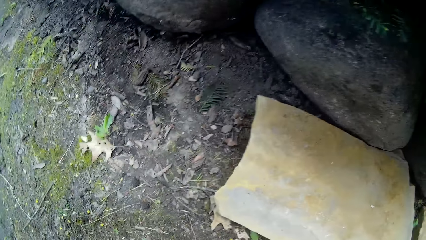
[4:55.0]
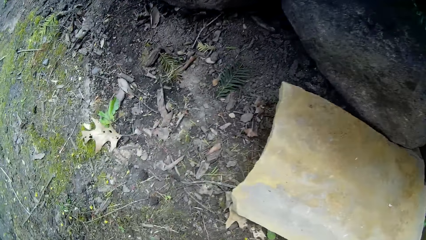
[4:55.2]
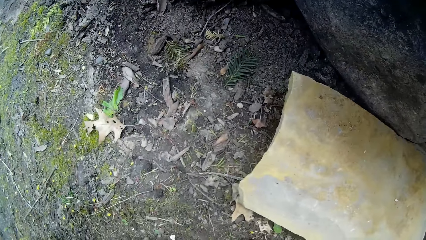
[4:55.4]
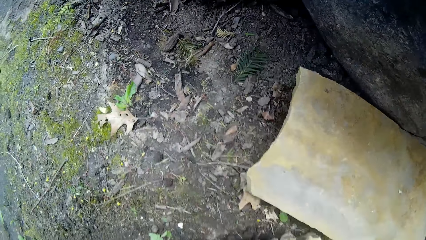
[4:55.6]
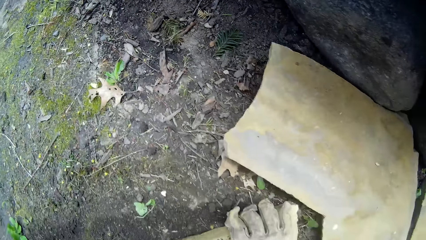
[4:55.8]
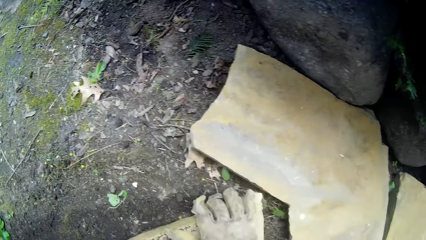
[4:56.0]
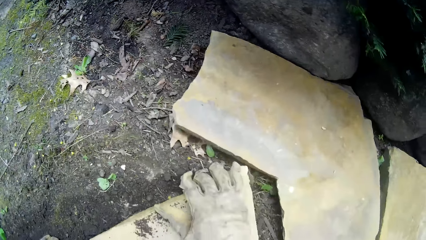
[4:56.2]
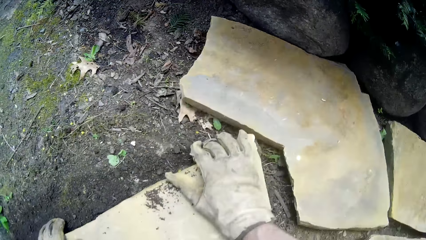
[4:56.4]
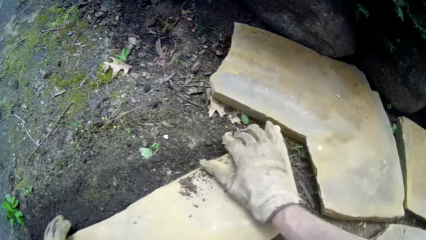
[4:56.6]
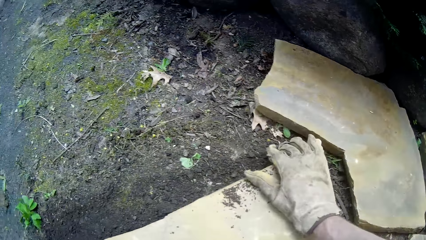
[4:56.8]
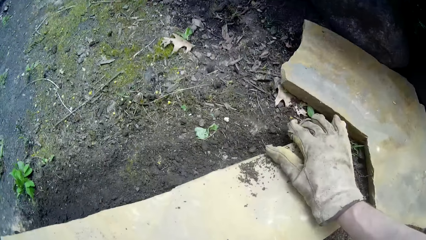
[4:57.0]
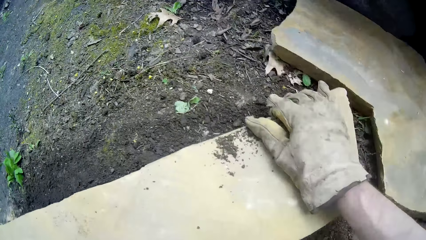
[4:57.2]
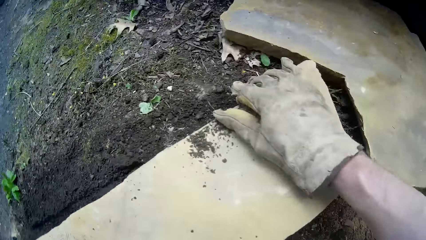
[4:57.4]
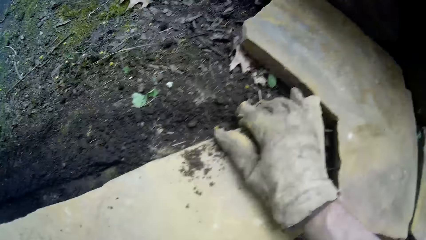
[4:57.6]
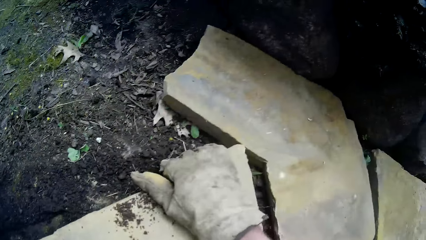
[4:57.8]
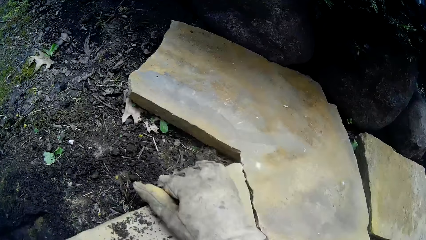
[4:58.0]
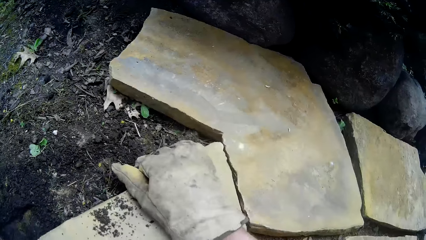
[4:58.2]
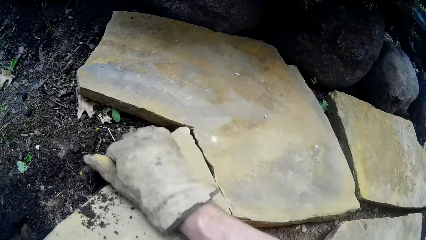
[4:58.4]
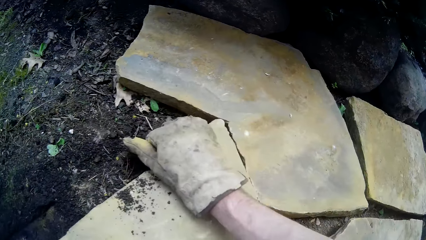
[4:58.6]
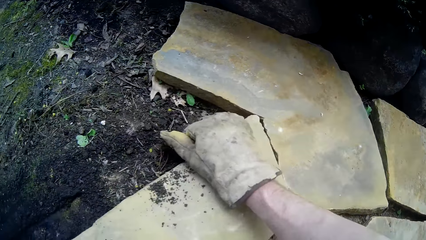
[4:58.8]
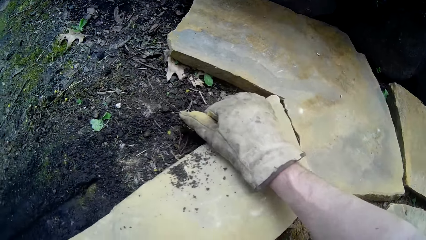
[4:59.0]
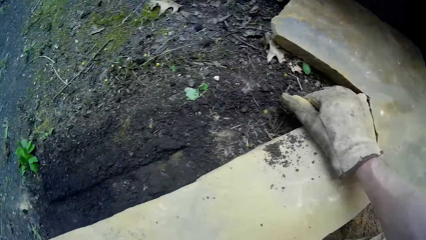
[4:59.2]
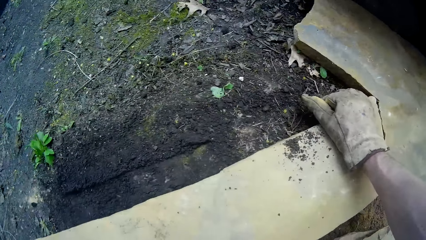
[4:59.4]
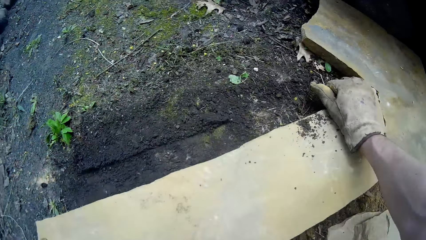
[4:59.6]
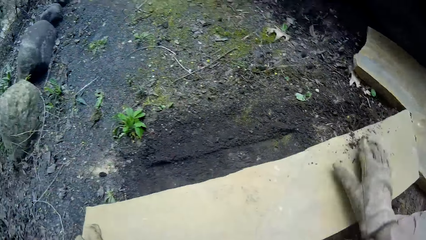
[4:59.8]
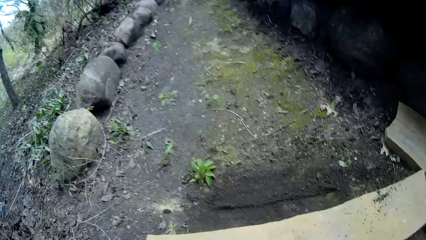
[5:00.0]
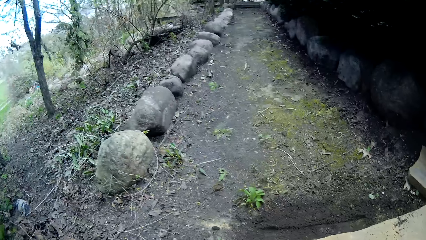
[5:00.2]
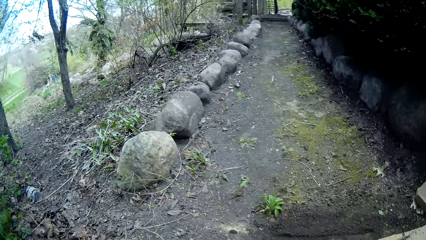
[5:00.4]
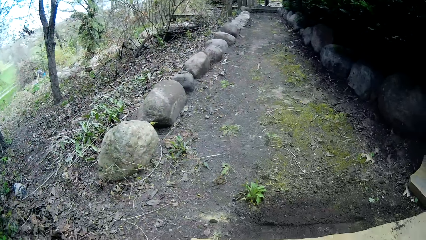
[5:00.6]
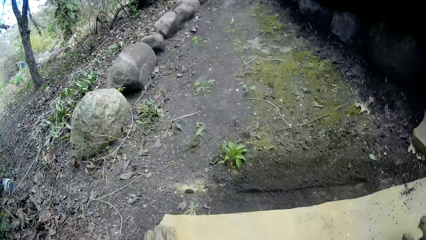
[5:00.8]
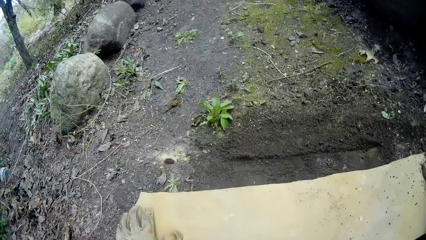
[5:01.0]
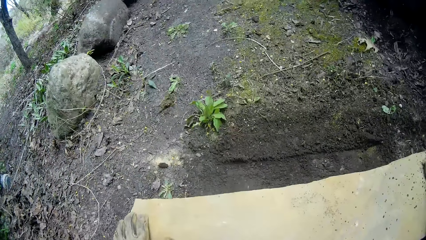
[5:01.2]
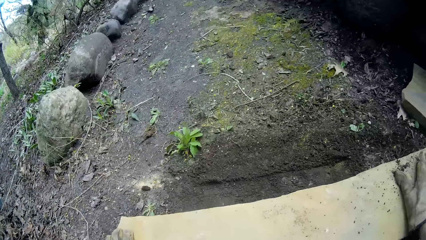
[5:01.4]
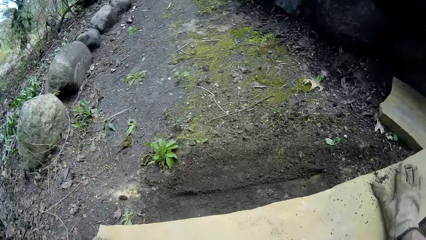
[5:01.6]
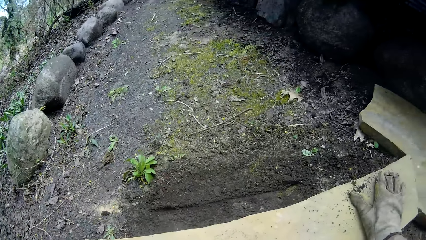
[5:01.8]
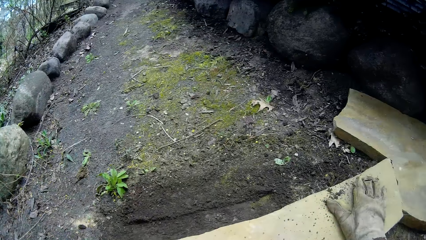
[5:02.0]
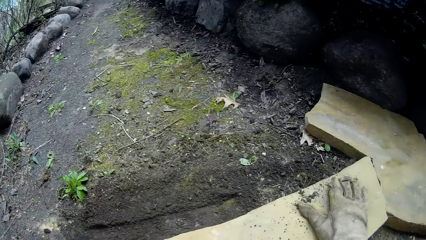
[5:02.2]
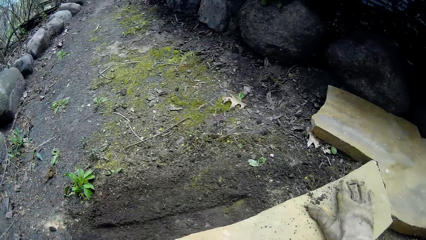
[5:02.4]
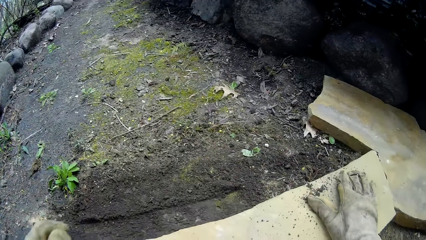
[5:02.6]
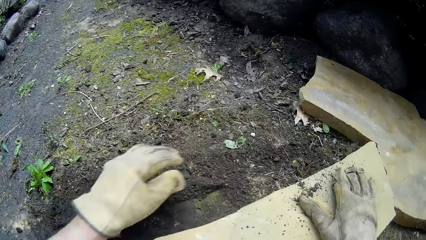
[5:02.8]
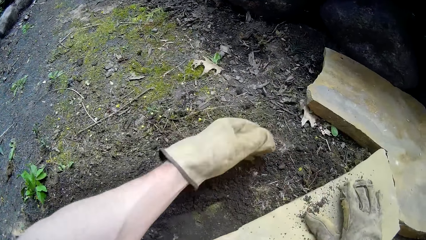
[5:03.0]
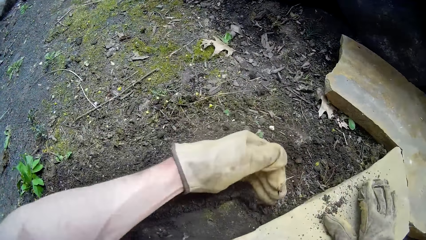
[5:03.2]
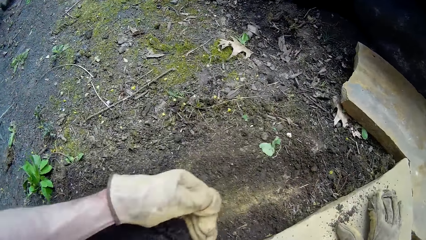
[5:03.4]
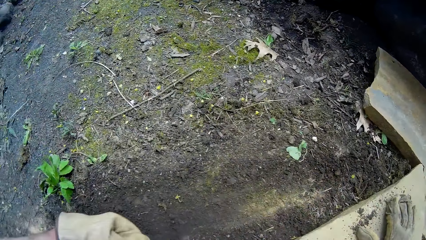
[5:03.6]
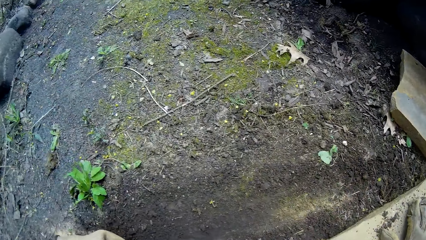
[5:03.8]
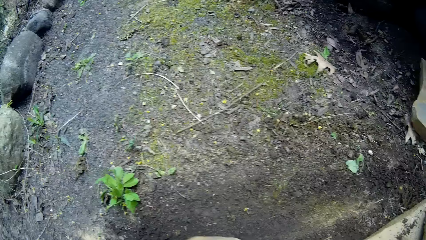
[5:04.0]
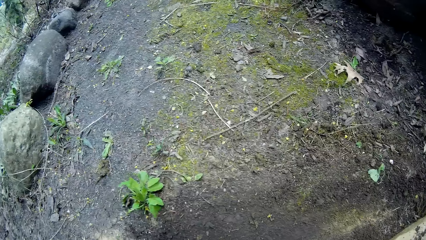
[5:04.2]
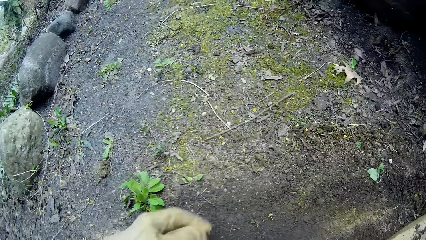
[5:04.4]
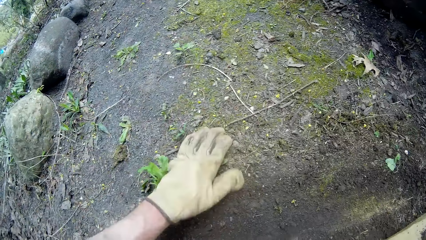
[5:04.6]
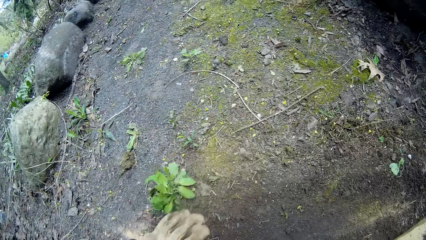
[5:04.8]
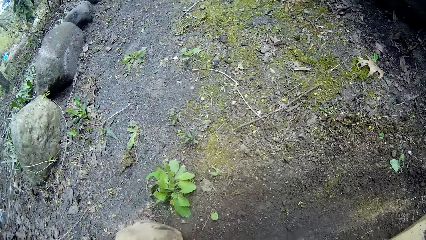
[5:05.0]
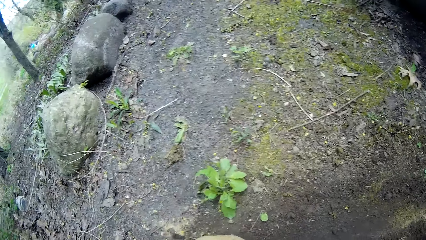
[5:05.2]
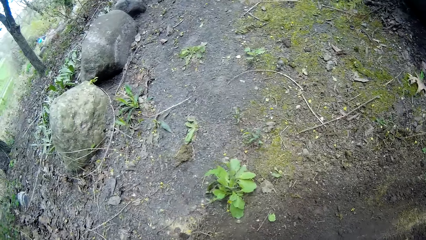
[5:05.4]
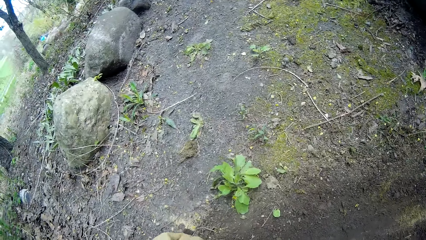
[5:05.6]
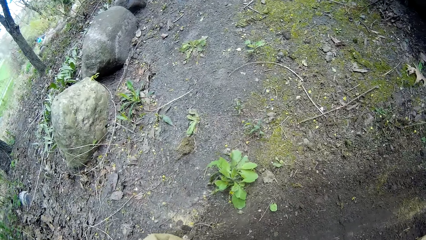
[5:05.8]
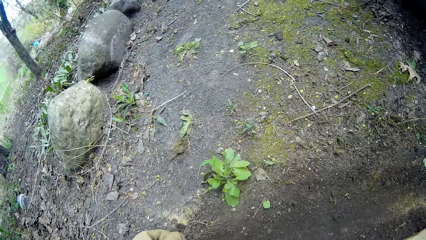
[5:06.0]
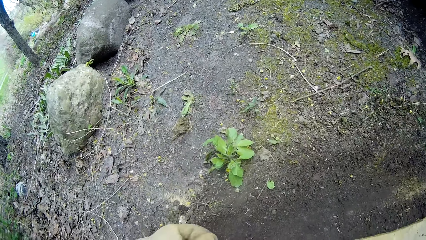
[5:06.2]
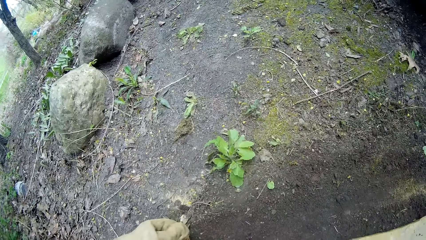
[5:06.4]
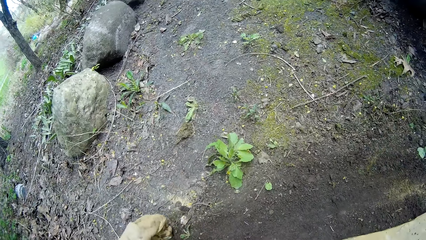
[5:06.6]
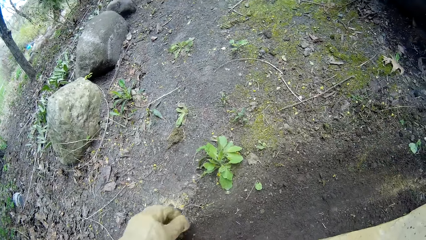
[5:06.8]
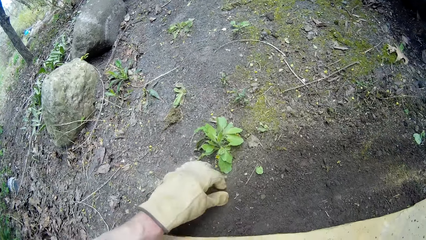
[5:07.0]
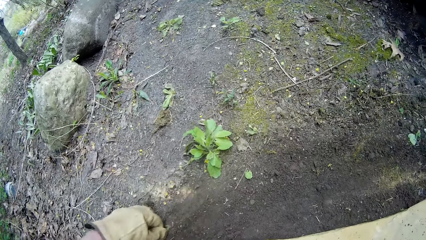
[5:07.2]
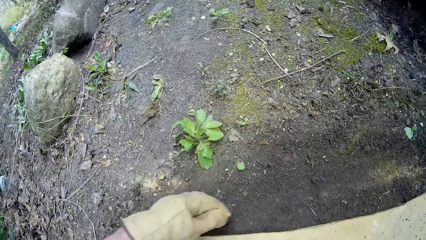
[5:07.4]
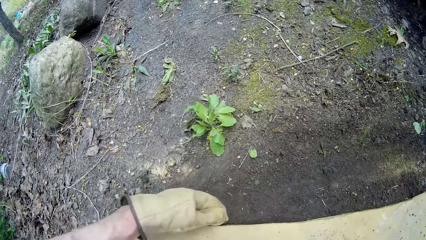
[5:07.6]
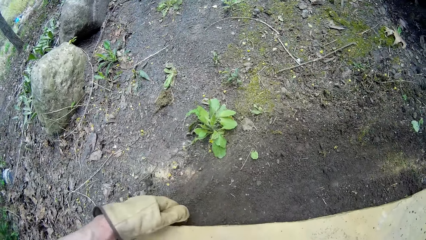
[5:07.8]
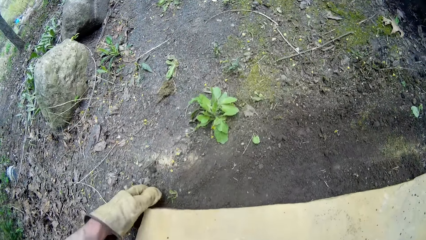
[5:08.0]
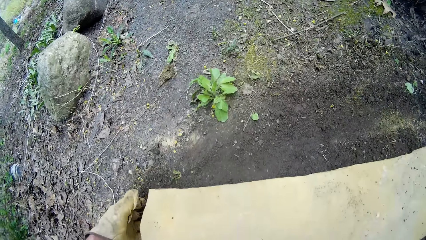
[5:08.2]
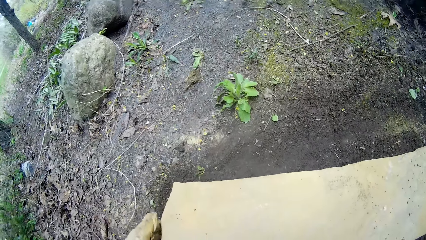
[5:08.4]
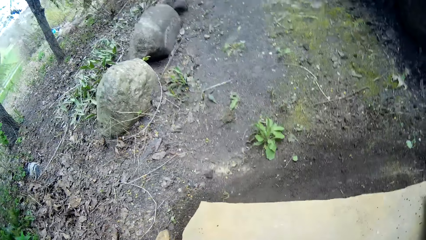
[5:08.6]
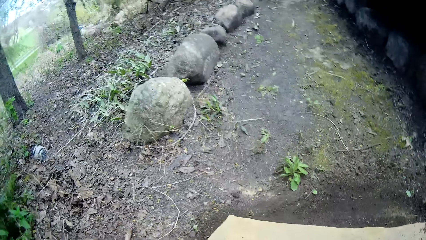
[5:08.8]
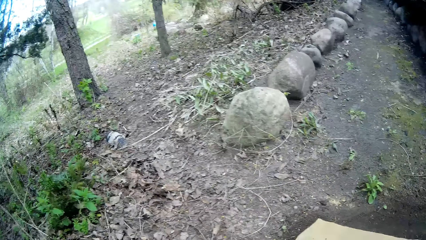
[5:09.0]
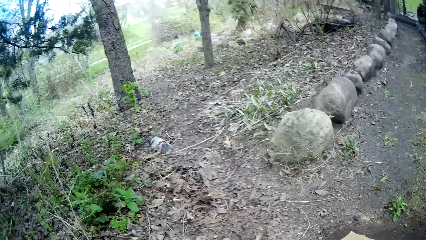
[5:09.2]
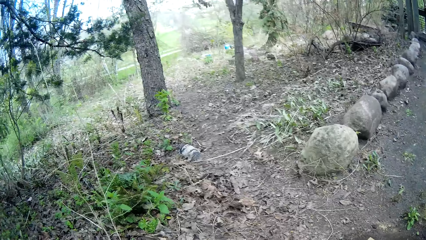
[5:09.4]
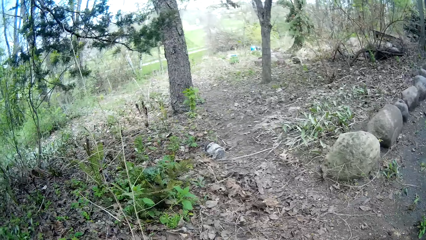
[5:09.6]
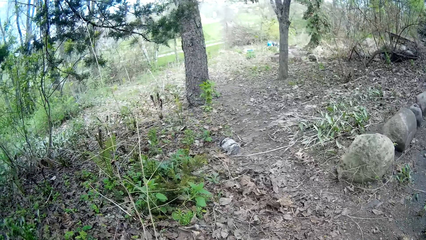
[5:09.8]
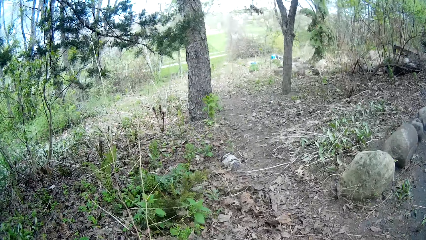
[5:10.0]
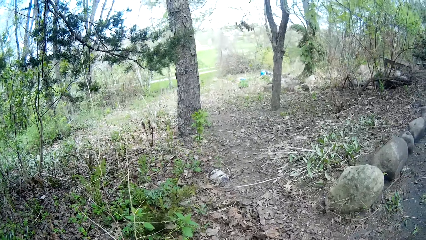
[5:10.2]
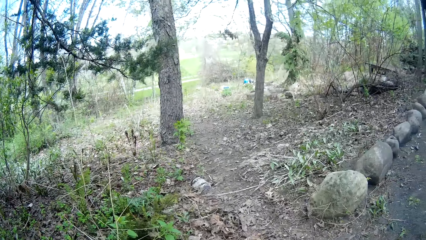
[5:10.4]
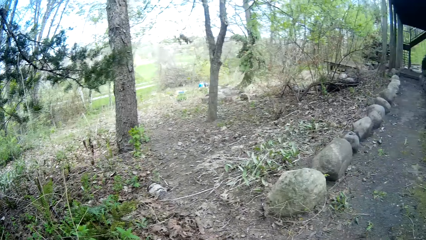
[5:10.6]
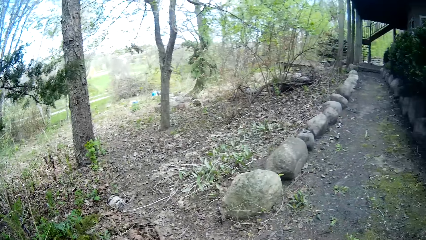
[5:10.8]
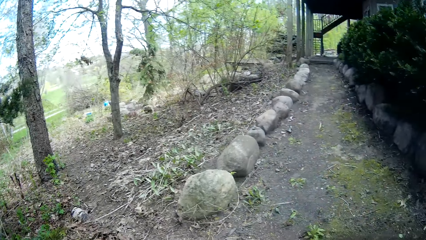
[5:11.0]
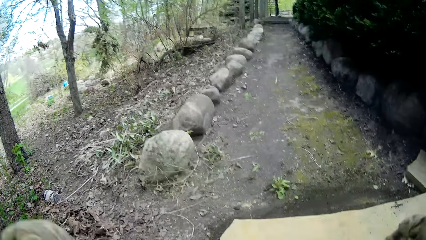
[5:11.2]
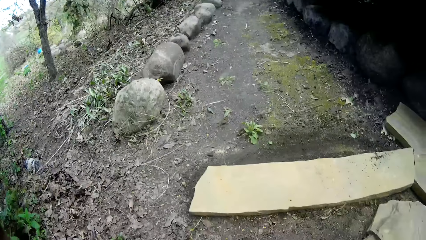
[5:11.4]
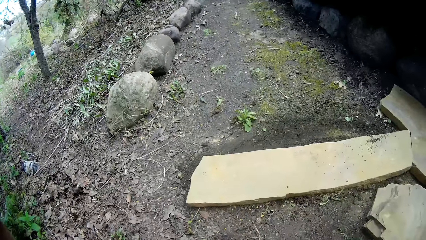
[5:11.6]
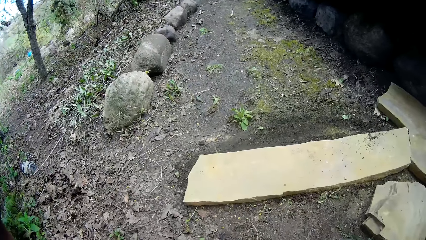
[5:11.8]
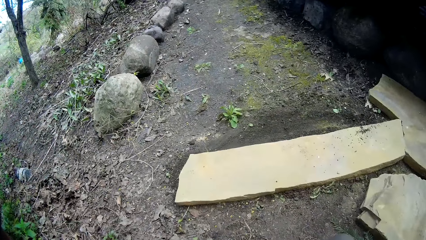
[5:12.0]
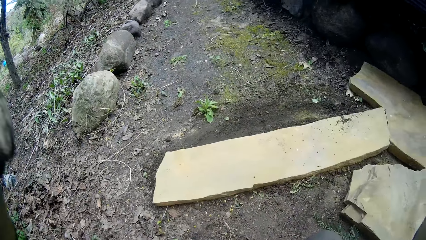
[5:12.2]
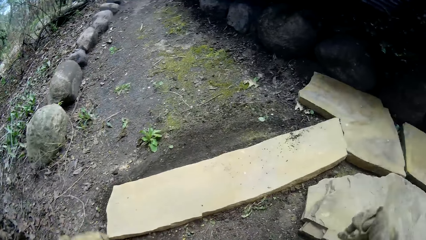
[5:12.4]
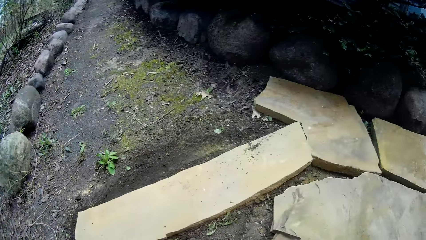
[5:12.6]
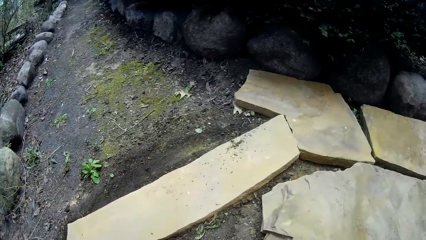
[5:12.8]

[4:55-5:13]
The camera wearer positions the rock on the ground. He extracts soil from the ground with his left hand. He smoothens the soil around the cobblestone with his left hand. He looks around the area.
